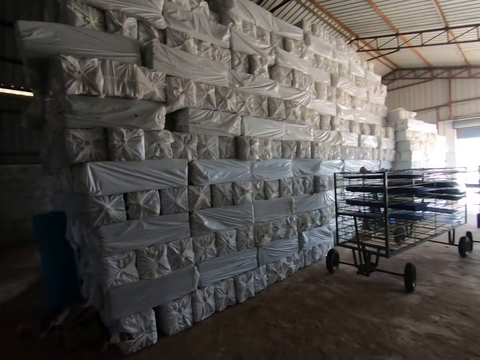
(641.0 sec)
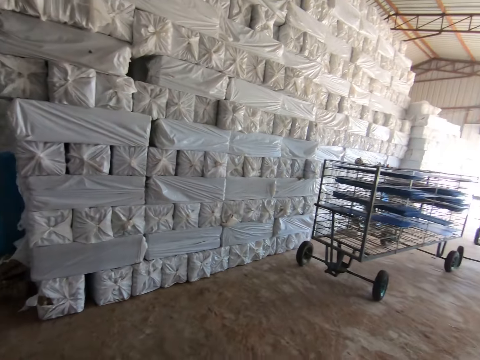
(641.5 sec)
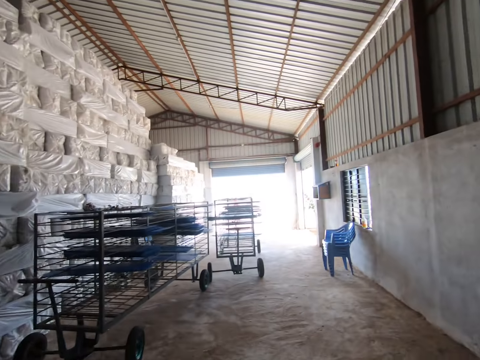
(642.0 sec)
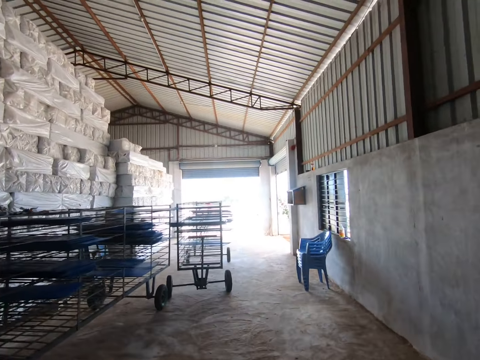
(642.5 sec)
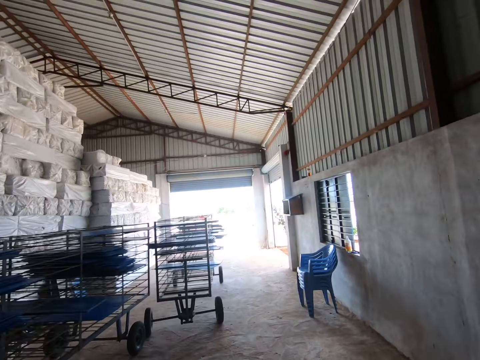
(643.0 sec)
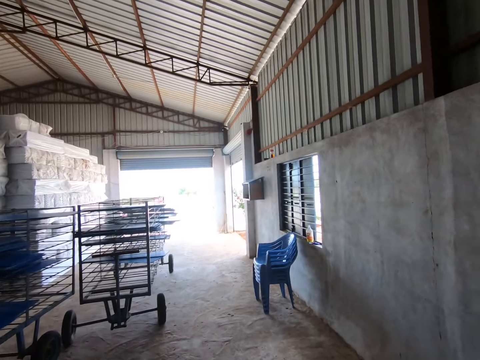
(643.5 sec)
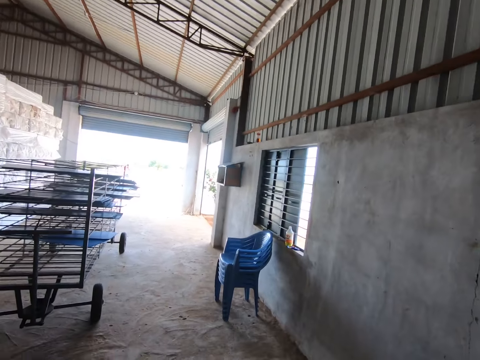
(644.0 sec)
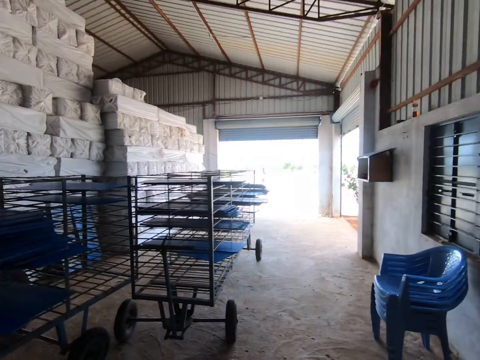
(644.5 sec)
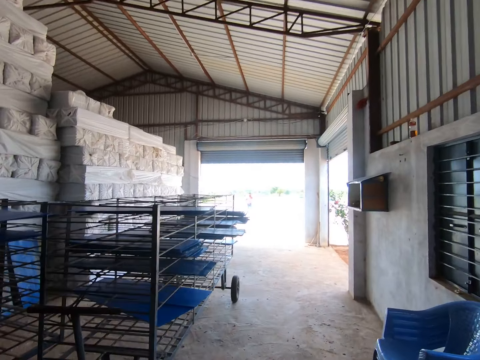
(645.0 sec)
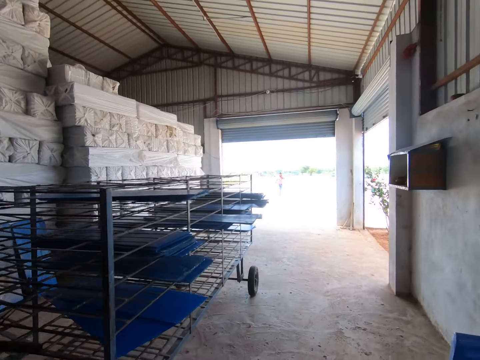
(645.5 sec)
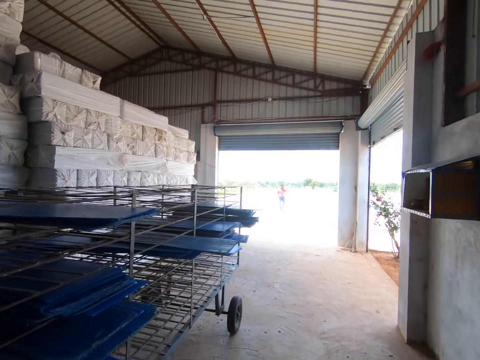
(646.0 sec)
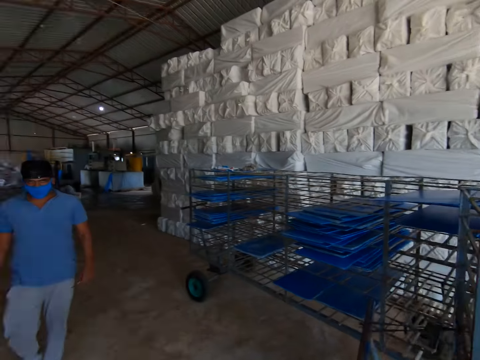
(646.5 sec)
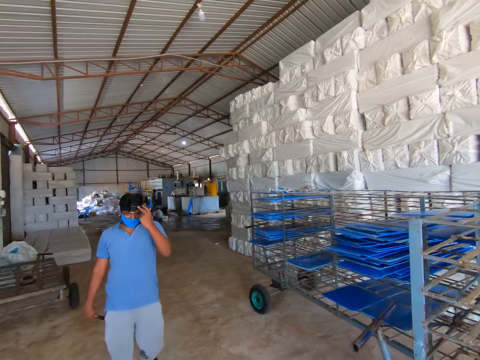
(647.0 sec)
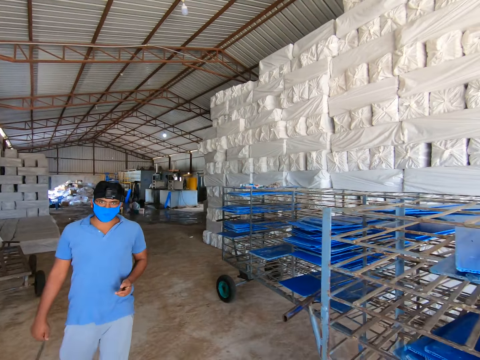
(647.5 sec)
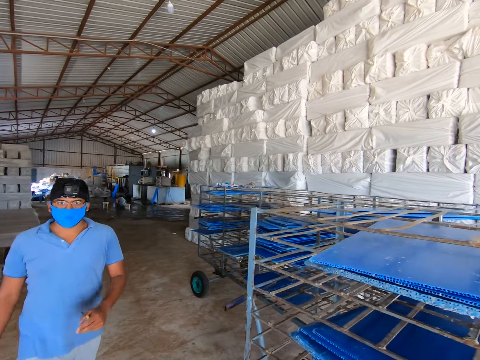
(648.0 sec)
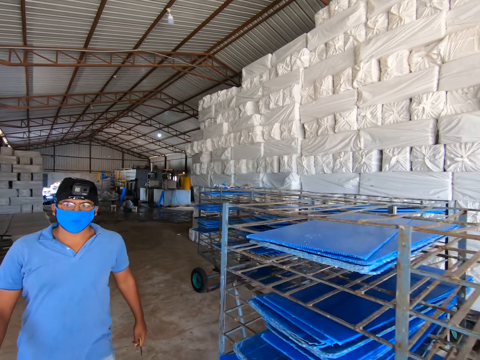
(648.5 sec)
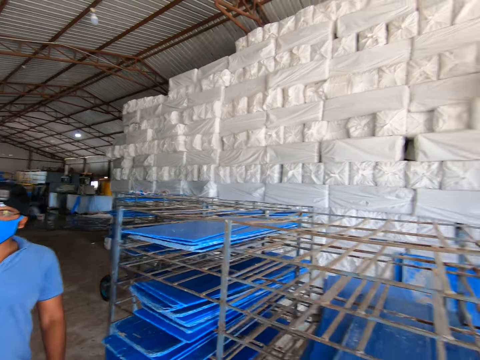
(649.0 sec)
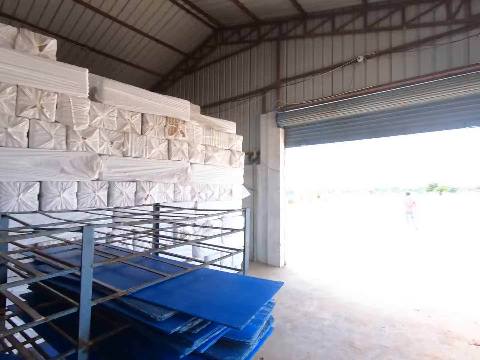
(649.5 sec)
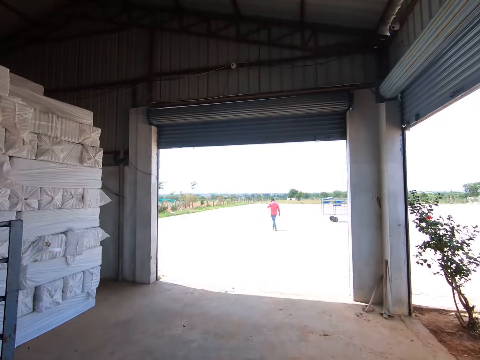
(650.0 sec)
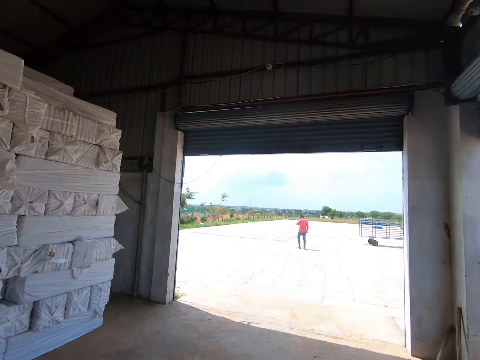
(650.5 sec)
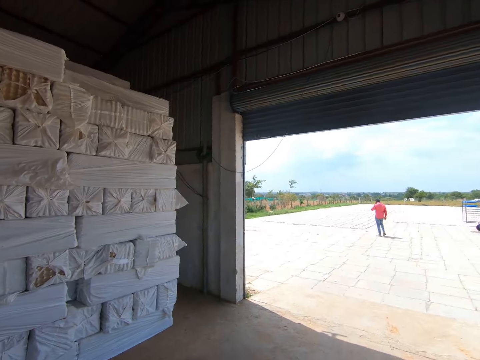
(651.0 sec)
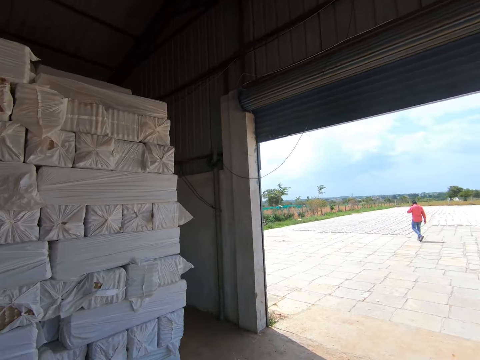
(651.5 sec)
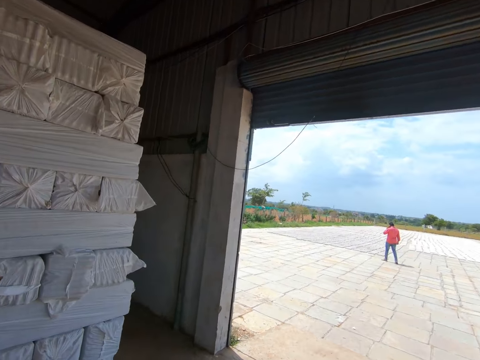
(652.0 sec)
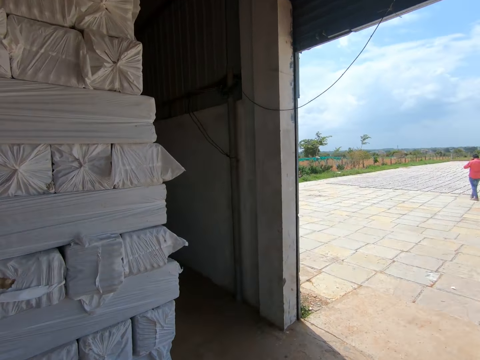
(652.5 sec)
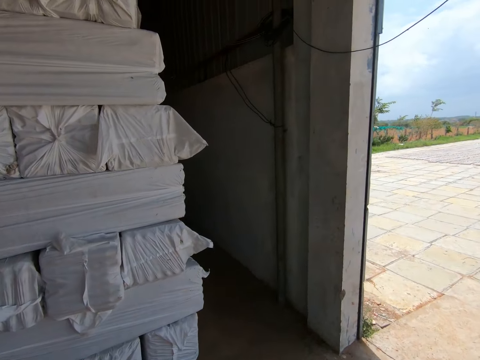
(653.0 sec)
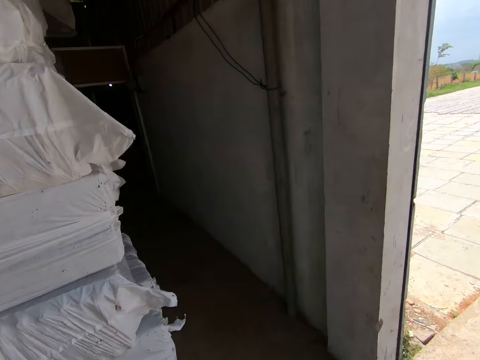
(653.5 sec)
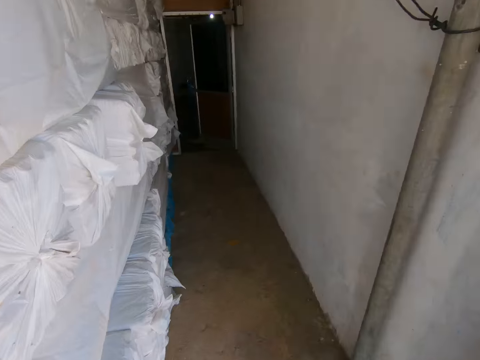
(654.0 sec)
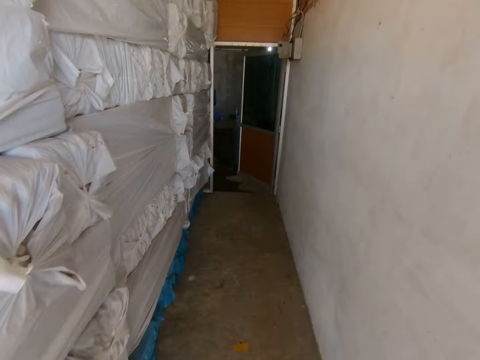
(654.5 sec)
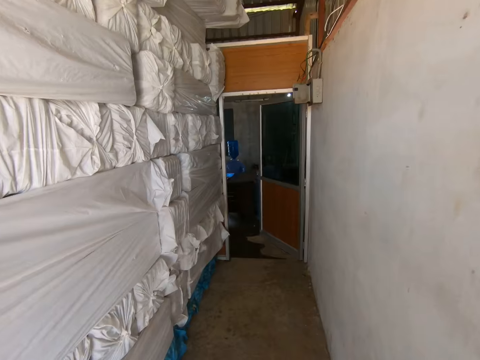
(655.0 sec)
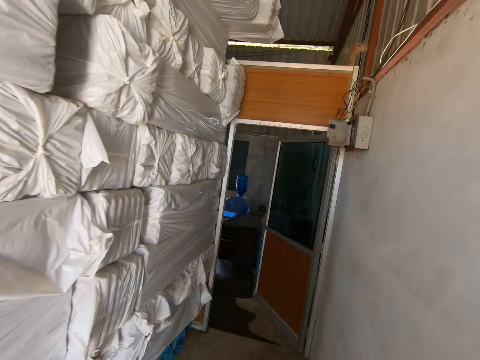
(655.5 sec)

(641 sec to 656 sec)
The camera wearer walks in front. They turn around. They look backwards. They turn around again. They walk. They look in front.

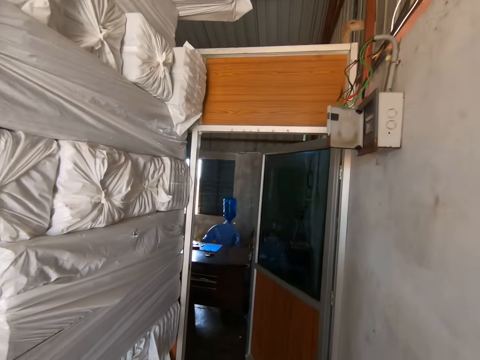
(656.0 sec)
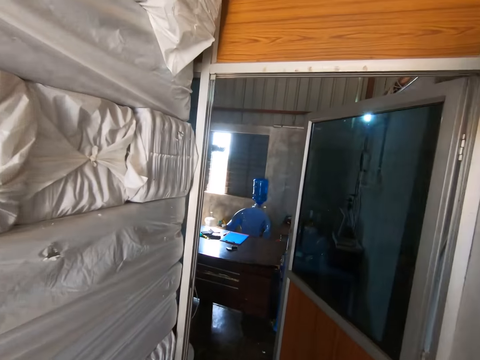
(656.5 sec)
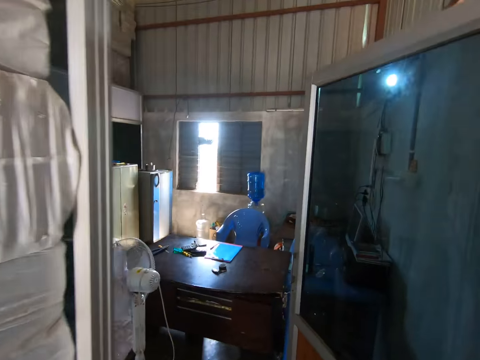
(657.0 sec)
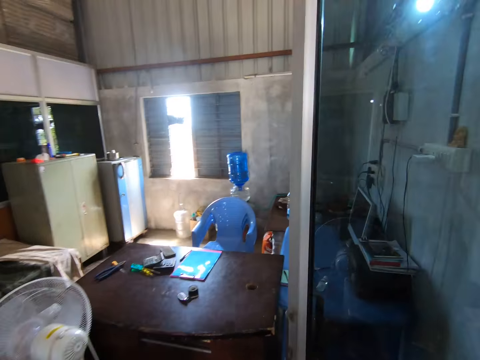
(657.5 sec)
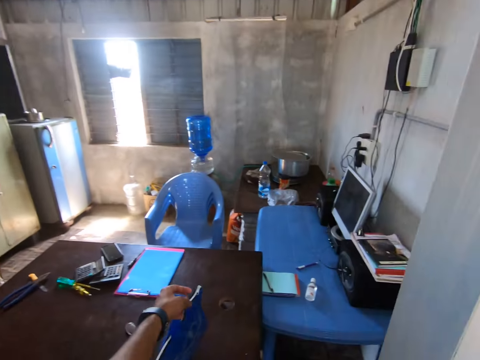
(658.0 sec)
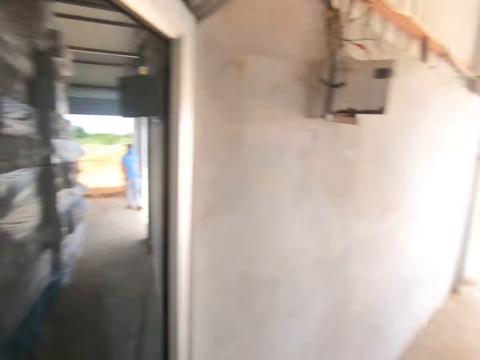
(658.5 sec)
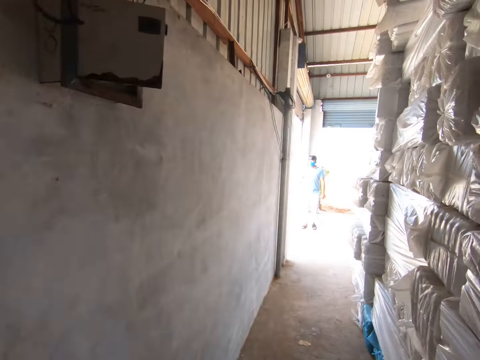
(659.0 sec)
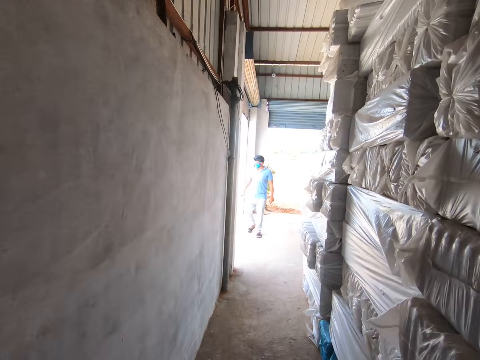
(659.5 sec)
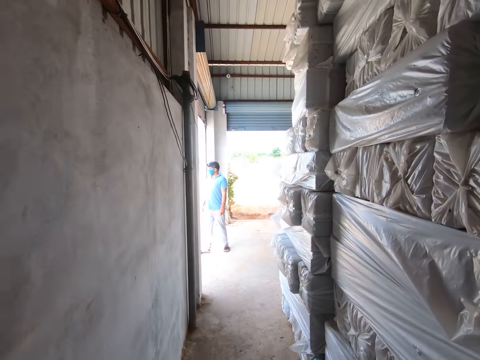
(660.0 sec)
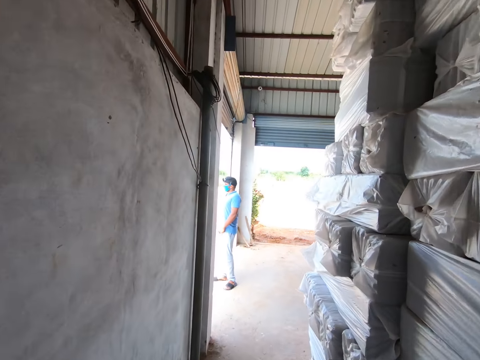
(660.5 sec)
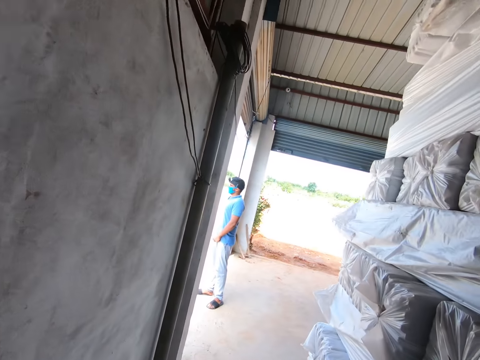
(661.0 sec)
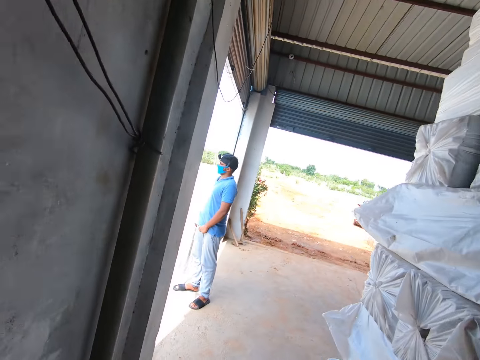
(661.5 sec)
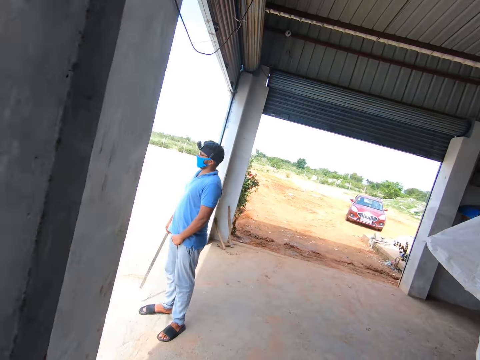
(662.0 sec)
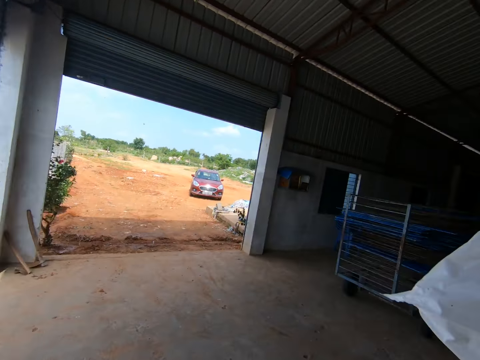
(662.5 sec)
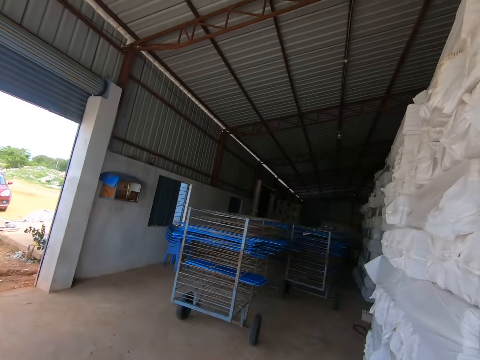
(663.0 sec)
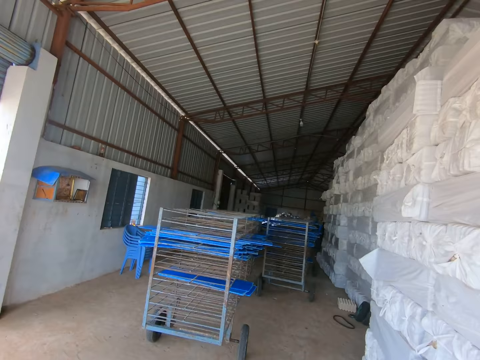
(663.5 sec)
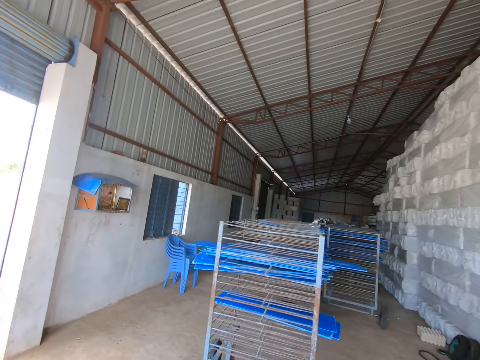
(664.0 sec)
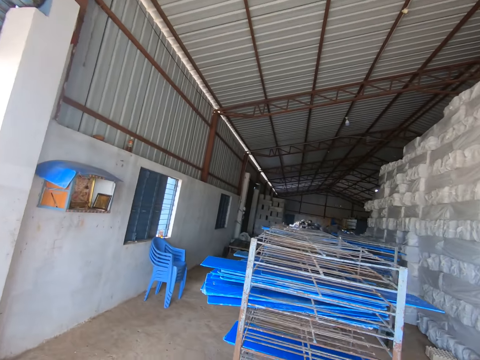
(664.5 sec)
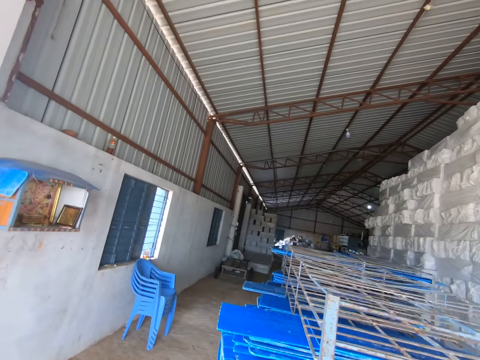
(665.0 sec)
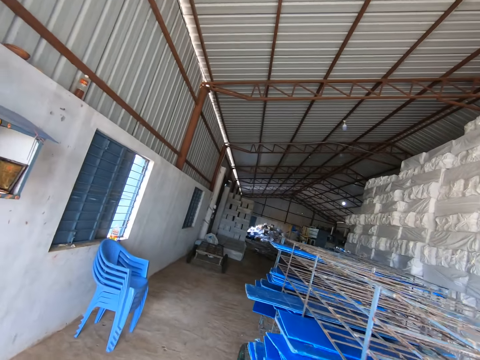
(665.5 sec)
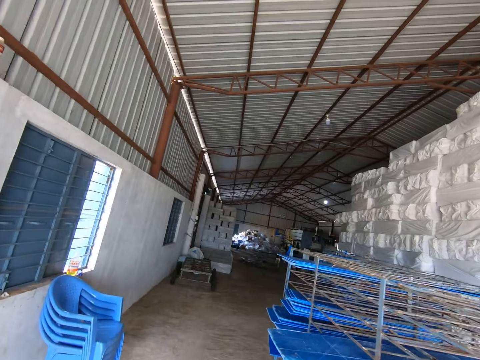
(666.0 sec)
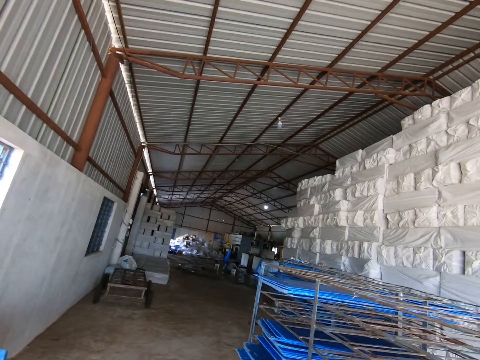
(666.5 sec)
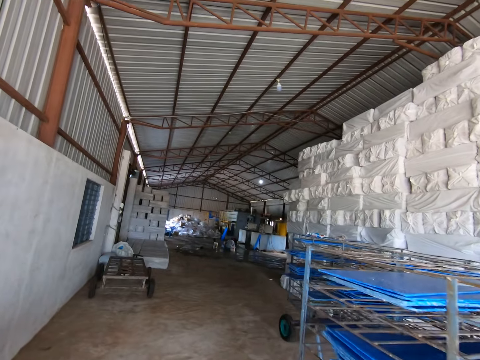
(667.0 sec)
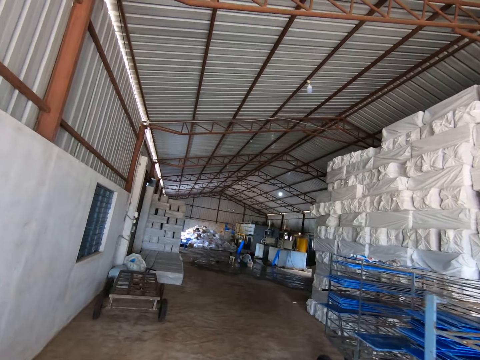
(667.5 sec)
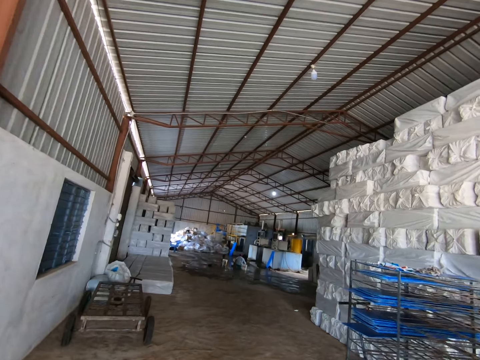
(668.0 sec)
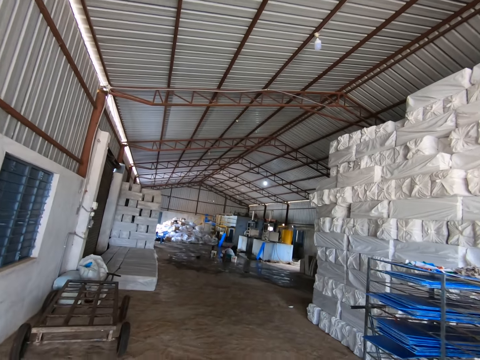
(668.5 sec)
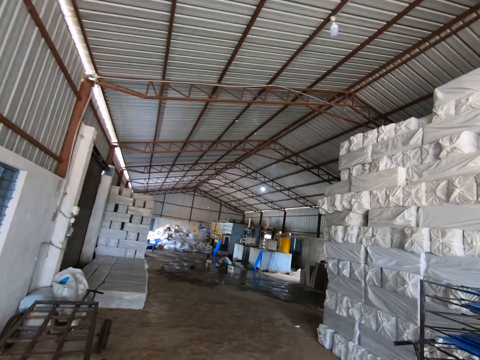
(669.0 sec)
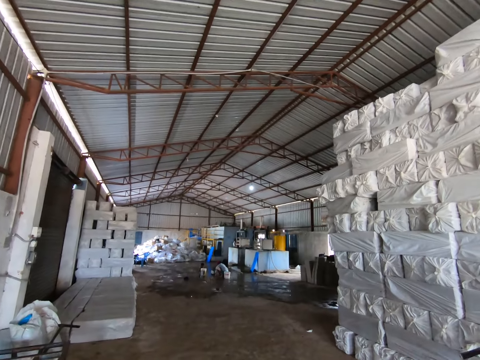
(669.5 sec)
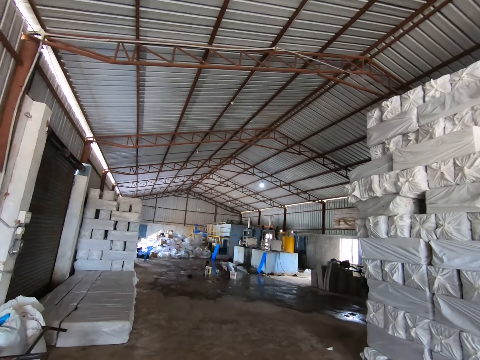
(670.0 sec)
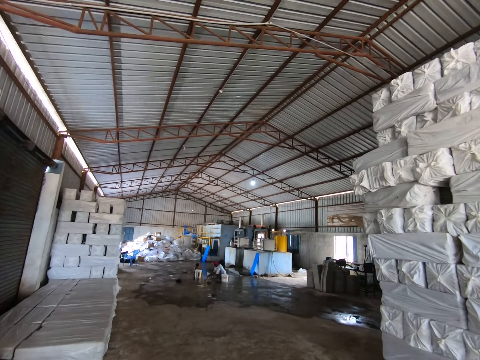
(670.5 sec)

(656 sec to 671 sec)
The camera wearer puts something on the table with the left hand. They walk around. They look in front.
